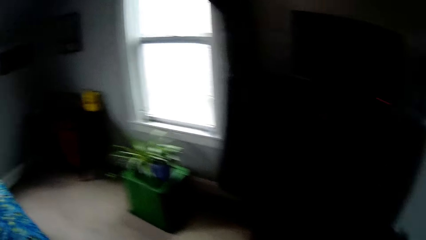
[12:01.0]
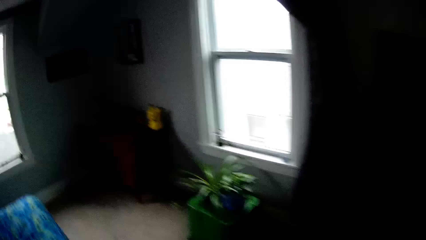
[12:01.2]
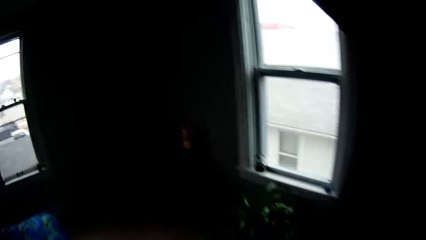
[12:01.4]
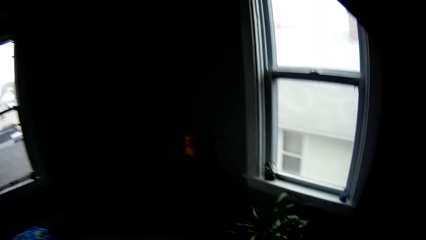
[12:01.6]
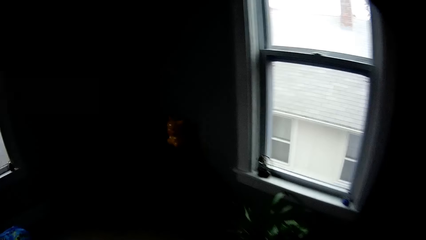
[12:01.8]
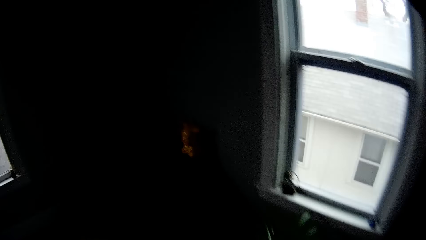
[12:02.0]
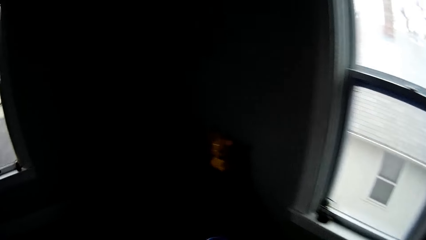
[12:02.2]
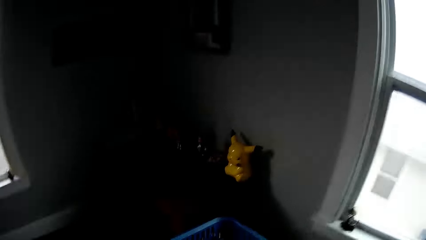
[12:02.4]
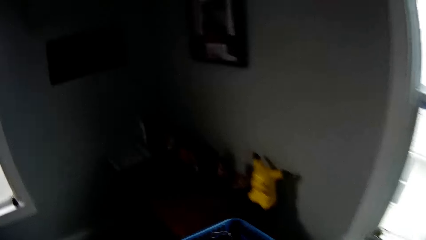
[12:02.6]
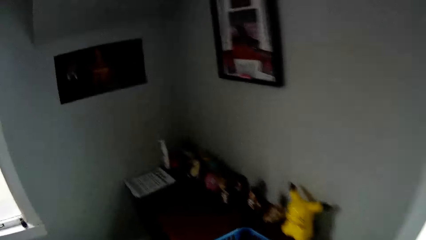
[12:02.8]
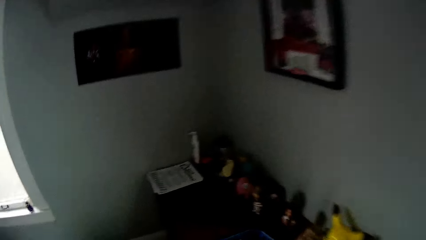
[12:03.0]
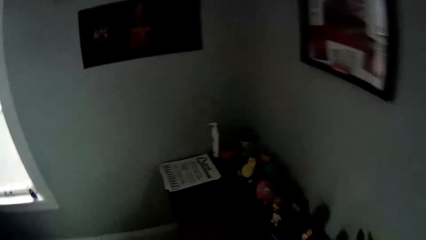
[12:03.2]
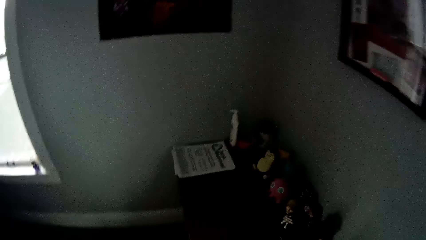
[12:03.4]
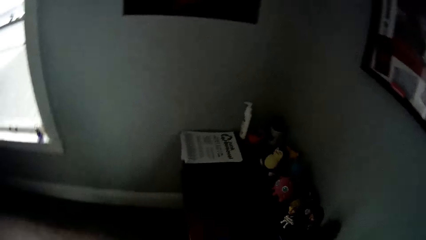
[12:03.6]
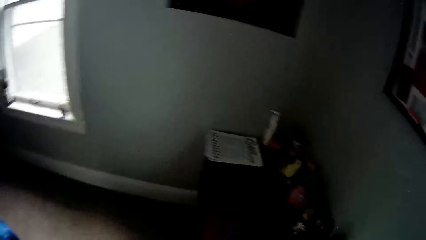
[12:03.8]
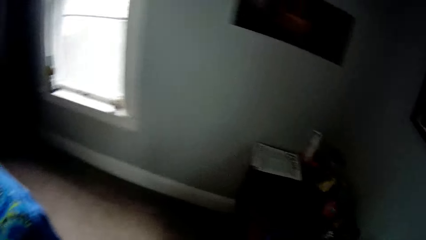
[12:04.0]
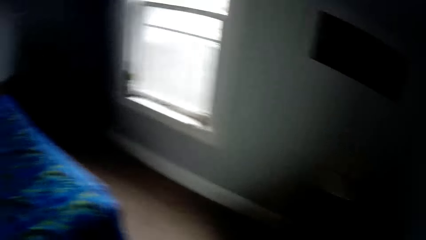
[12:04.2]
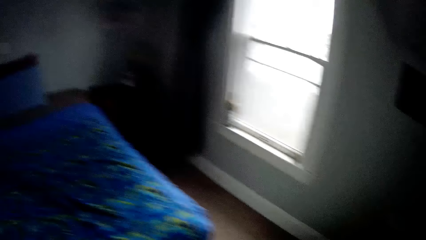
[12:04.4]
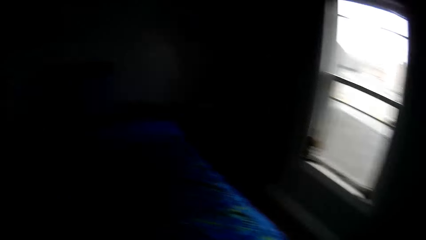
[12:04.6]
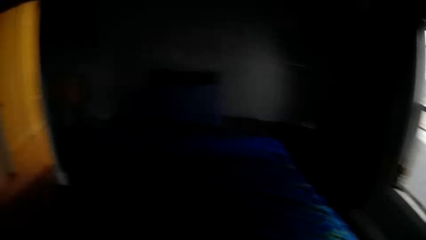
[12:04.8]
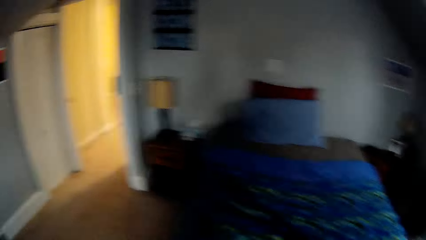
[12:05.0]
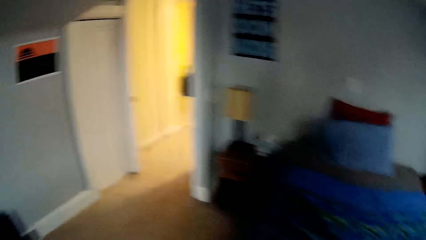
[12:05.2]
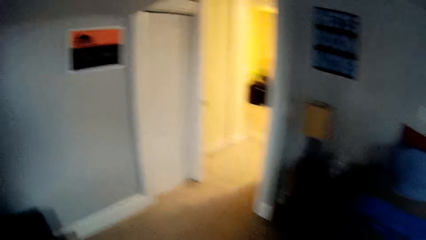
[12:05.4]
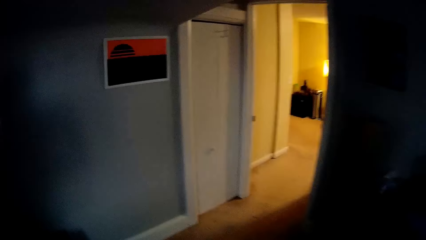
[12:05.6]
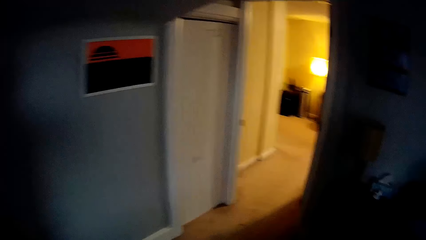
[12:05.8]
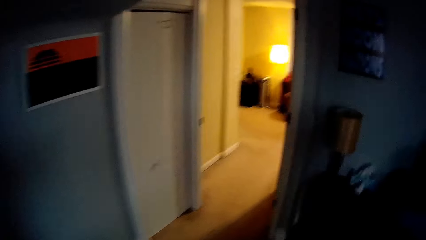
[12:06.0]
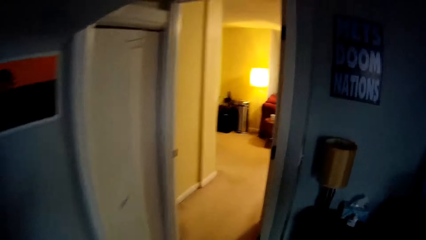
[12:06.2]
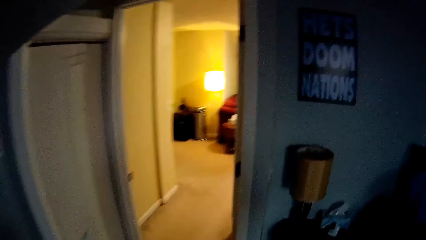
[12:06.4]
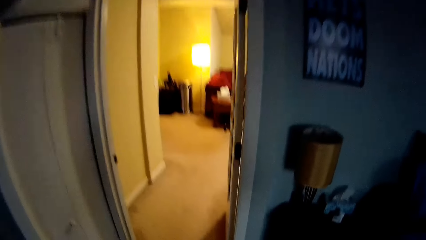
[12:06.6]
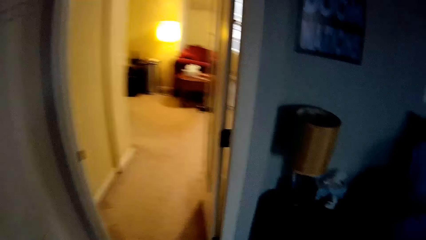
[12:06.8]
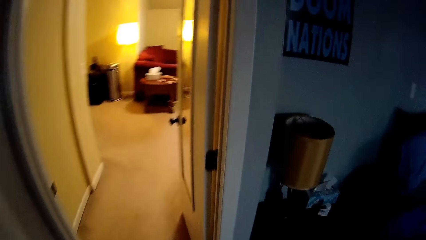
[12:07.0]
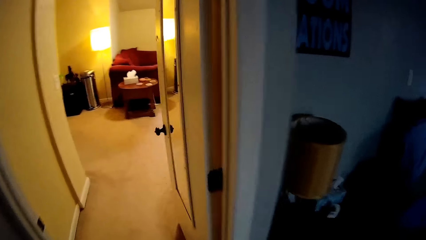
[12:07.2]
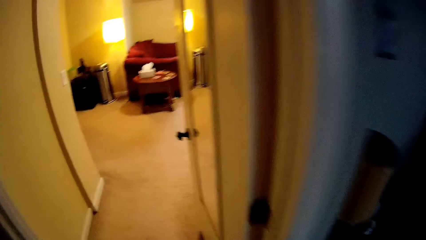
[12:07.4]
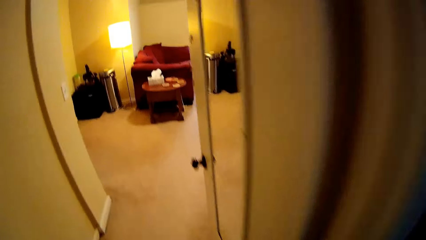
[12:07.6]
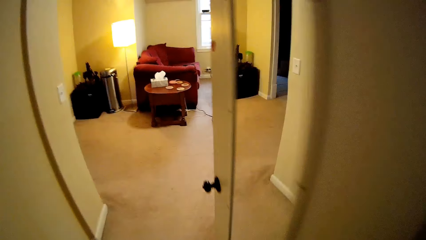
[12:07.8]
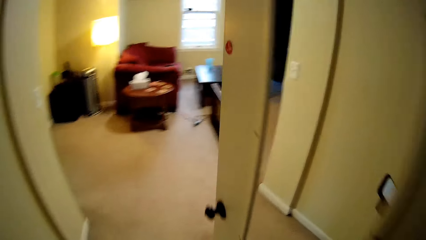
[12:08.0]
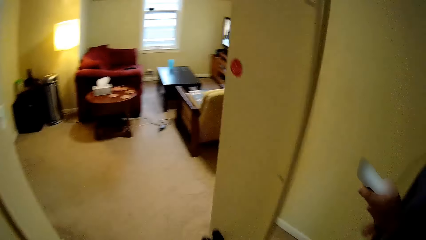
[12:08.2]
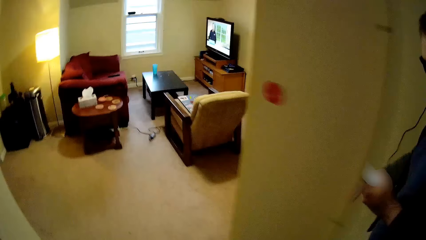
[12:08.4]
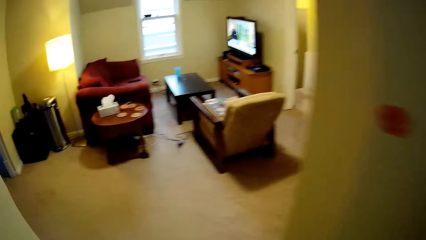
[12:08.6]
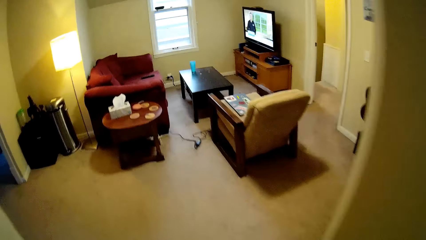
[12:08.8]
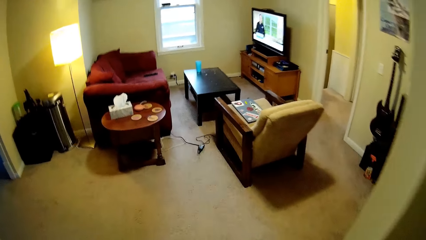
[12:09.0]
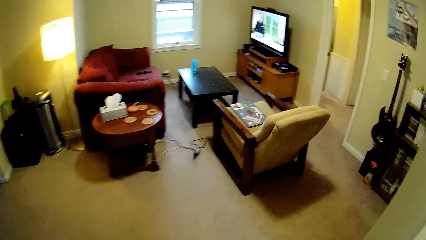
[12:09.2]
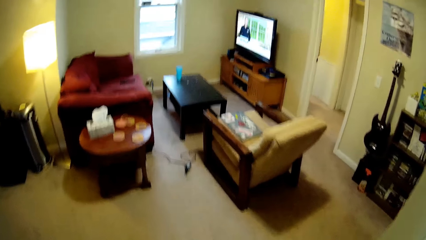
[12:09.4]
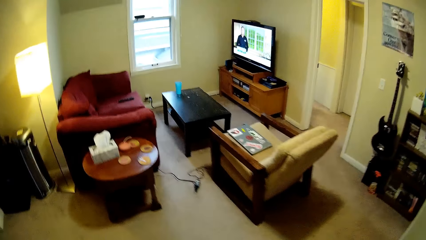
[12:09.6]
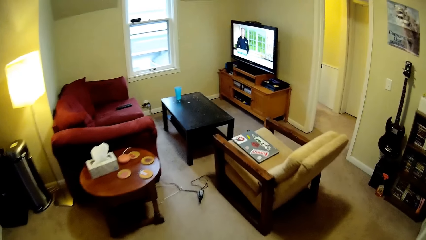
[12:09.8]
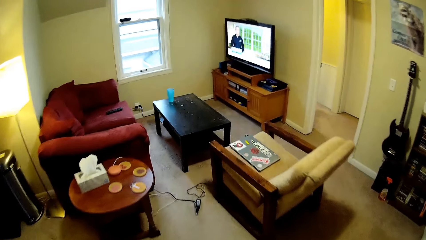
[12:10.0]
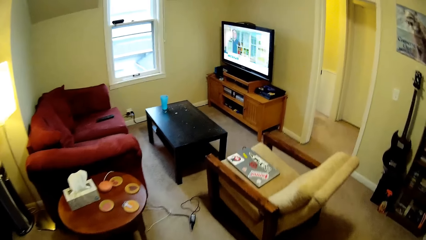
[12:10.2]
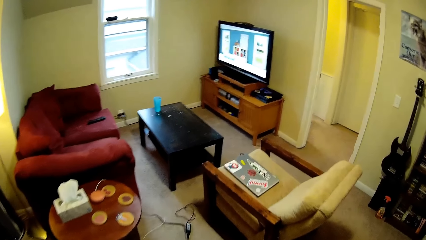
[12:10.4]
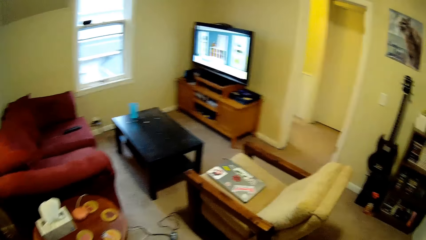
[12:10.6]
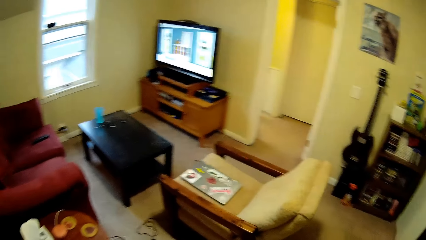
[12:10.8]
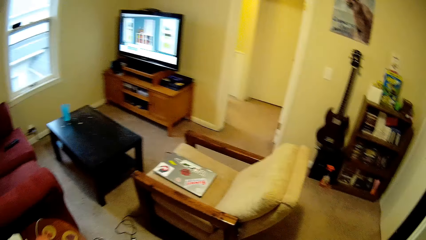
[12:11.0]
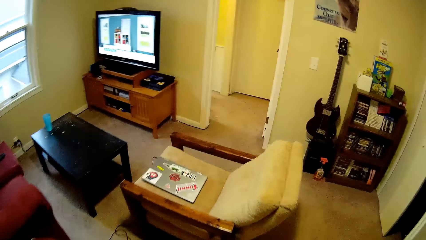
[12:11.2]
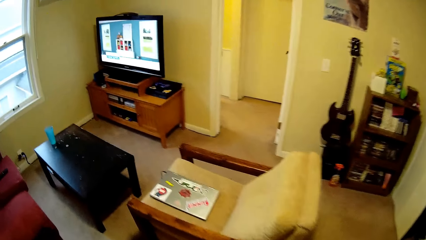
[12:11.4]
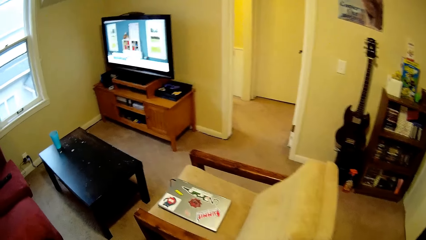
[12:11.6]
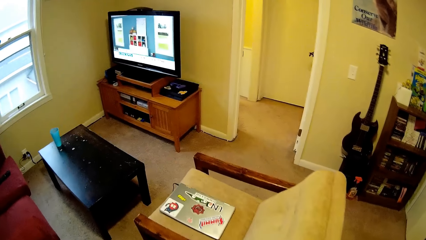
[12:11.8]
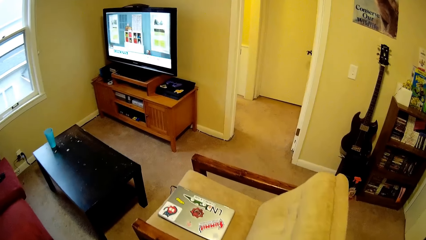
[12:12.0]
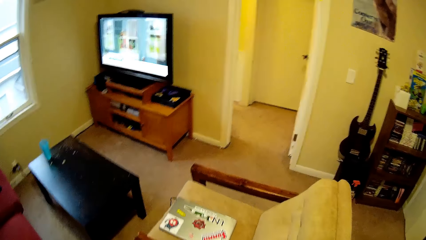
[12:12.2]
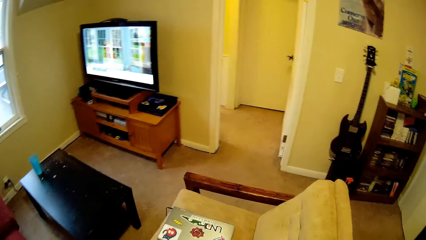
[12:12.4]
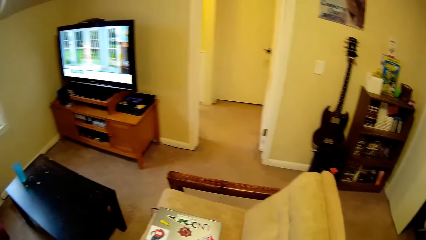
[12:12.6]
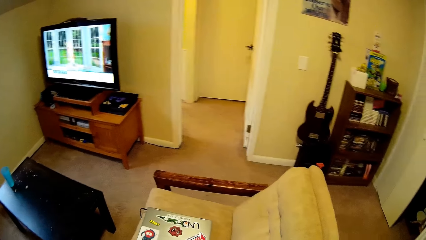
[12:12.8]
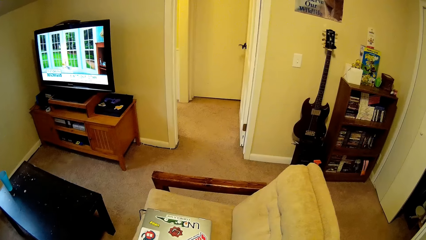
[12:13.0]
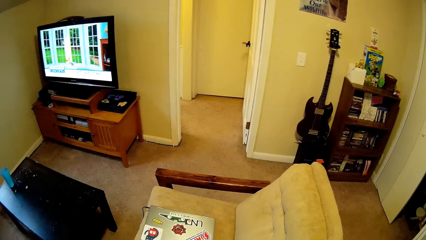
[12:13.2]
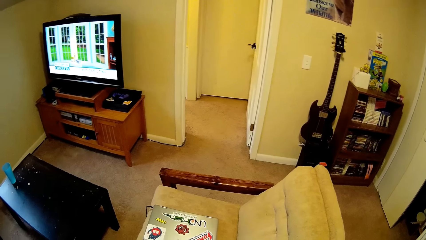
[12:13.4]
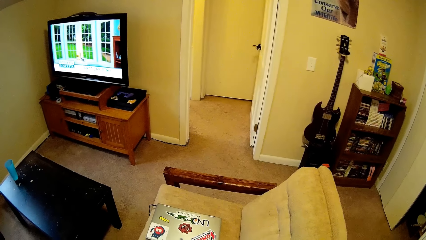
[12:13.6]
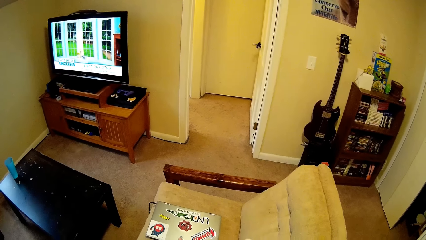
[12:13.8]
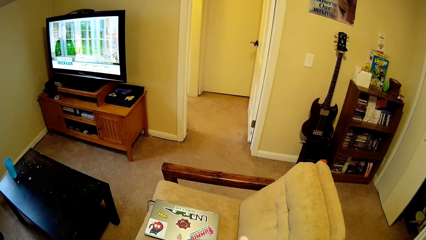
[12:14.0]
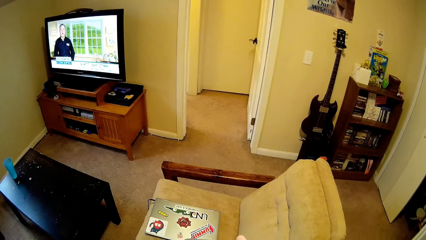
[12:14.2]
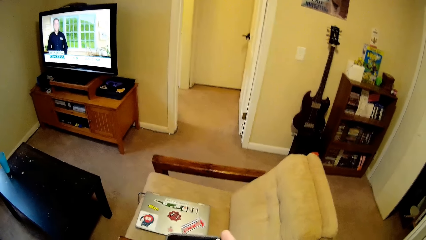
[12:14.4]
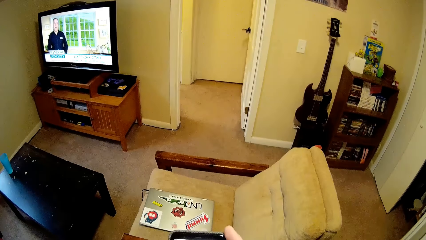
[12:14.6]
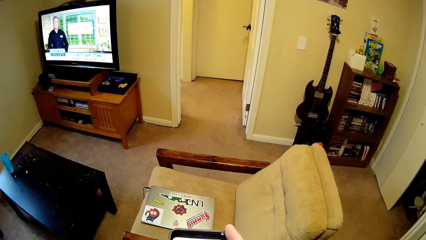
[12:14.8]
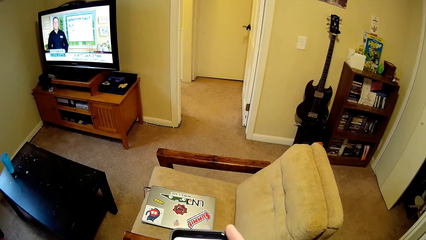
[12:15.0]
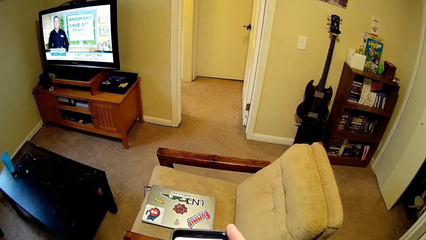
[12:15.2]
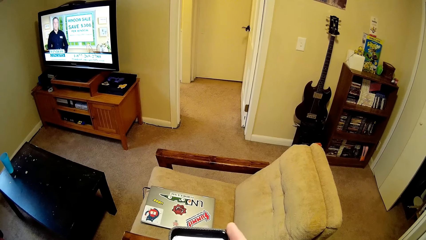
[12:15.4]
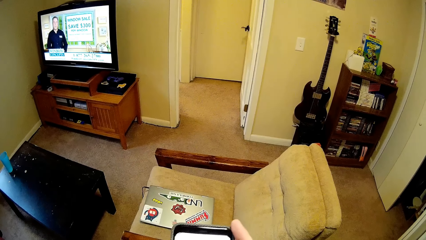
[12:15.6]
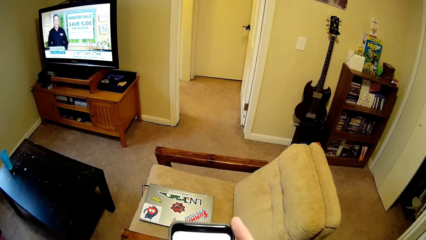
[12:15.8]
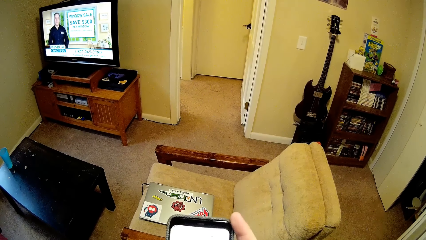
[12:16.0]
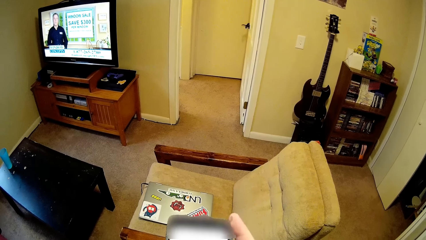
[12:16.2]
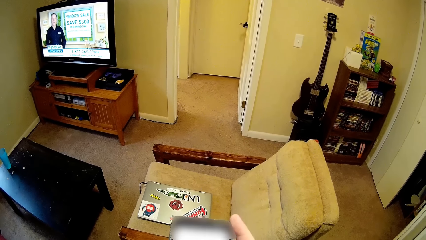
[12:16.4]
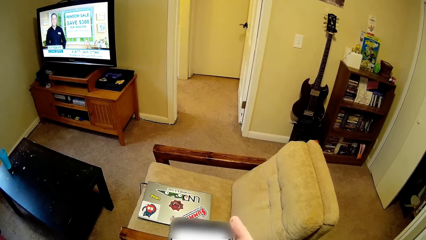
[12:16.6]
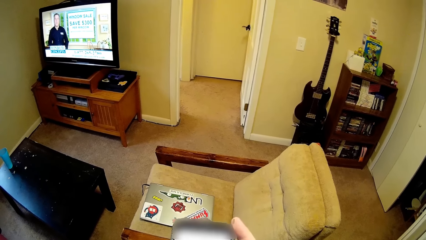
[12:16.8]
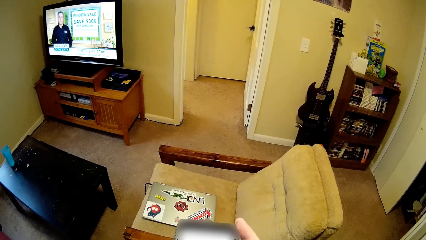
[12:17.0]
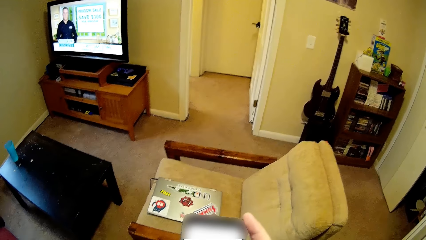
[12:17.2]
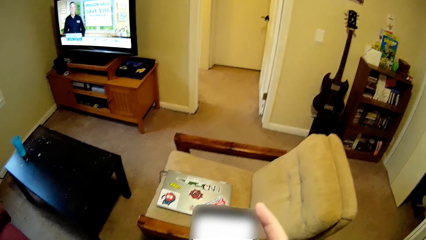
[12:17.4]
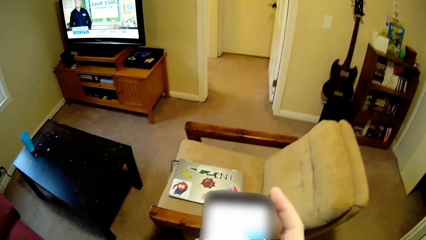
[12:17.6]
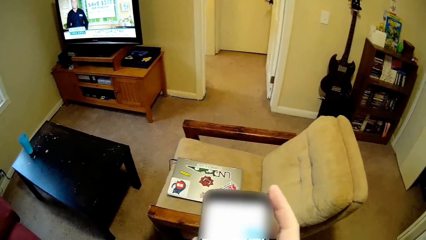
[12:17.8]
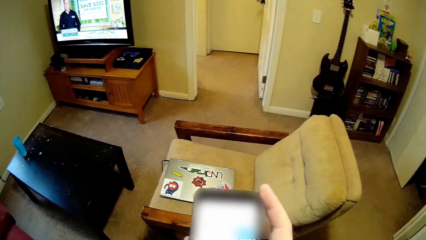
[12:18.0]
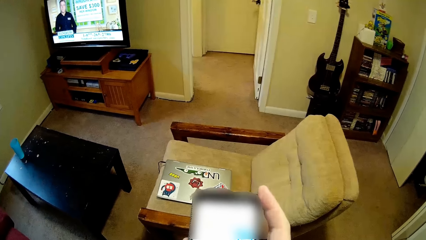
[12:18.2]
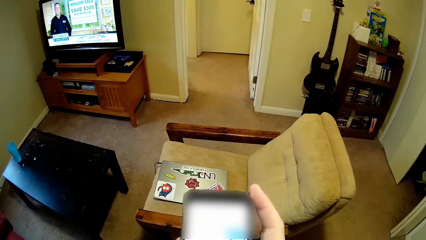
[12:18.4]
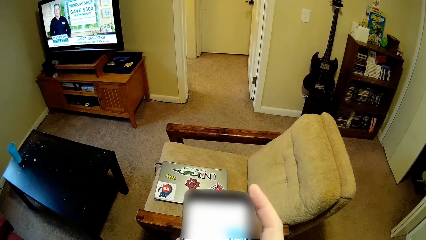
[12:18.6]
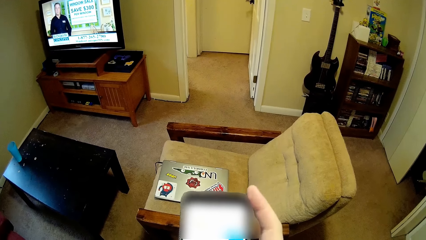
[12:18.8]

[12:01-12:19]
The camera wearer puts down a tray on a table. He walks around a room. He scrolls on the phone with his hand. He looks around the room.
